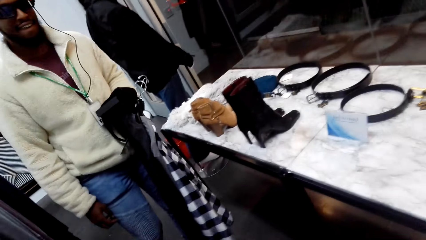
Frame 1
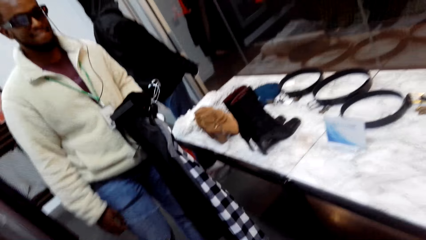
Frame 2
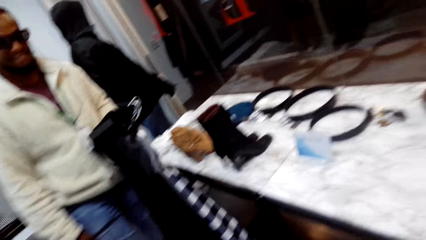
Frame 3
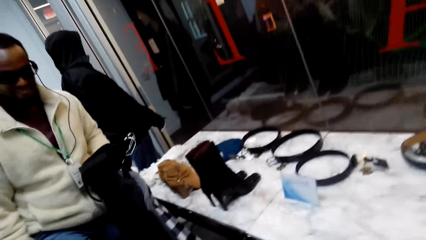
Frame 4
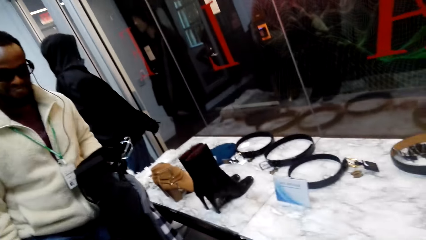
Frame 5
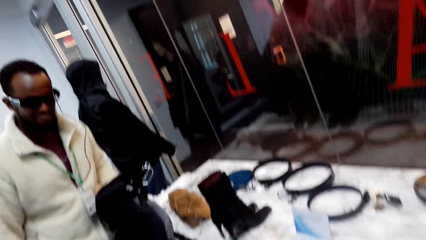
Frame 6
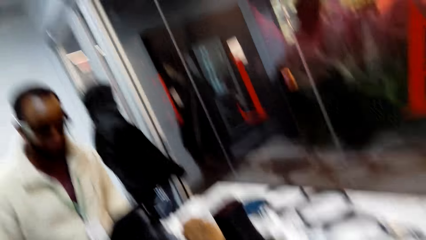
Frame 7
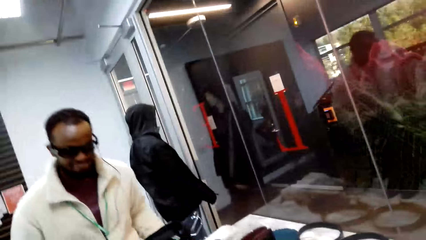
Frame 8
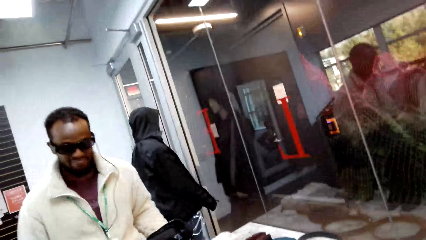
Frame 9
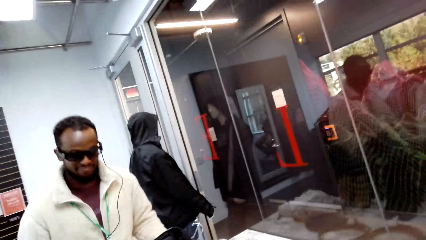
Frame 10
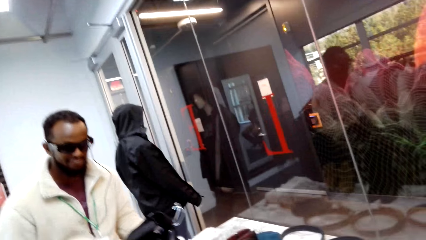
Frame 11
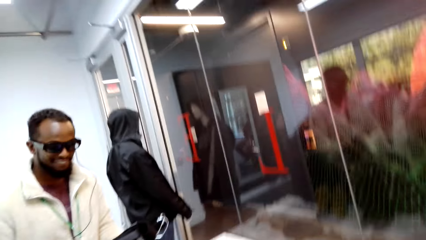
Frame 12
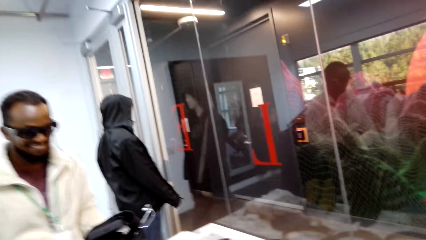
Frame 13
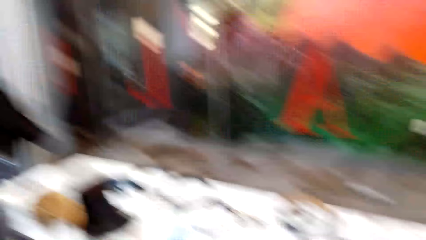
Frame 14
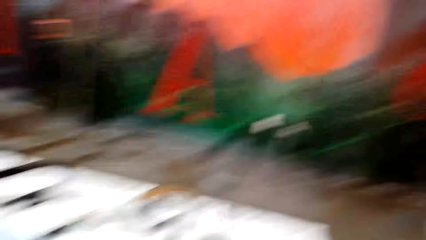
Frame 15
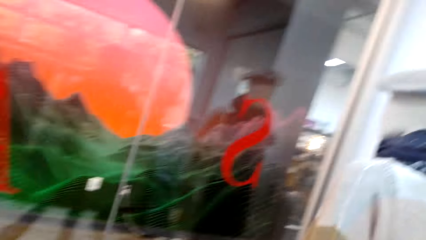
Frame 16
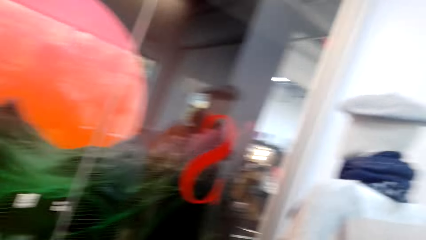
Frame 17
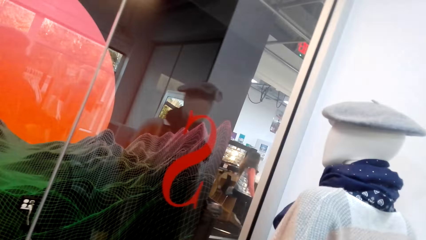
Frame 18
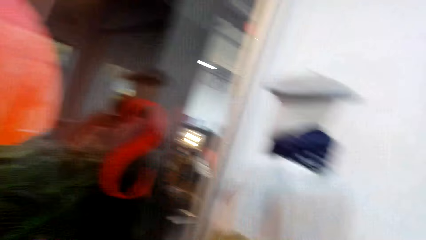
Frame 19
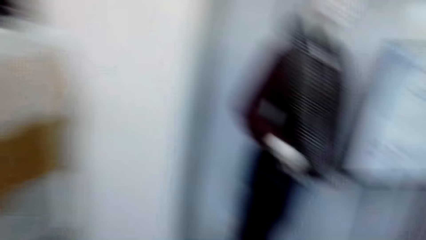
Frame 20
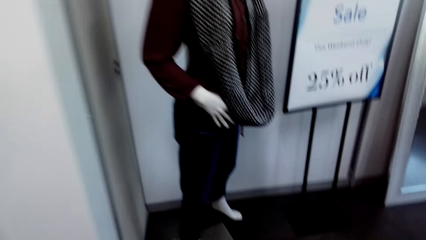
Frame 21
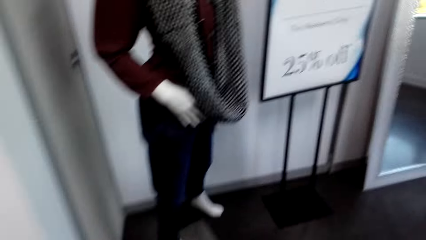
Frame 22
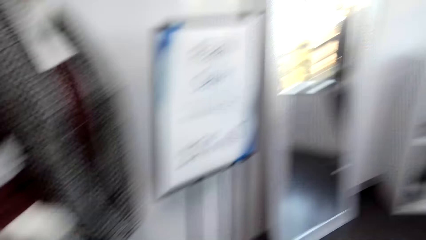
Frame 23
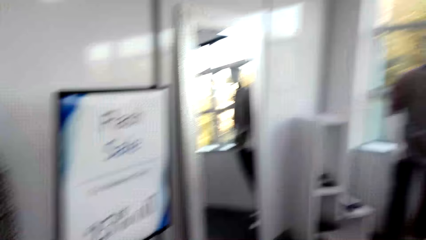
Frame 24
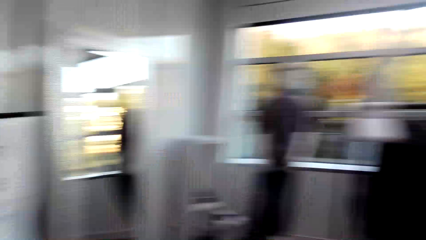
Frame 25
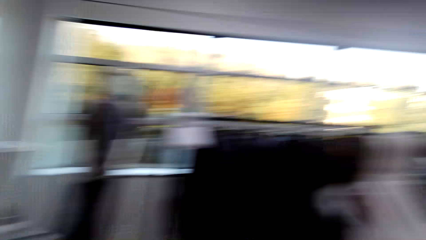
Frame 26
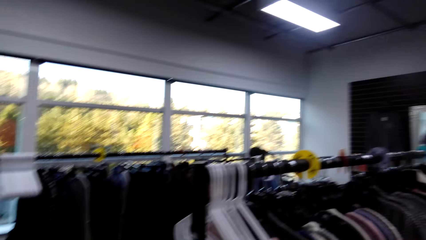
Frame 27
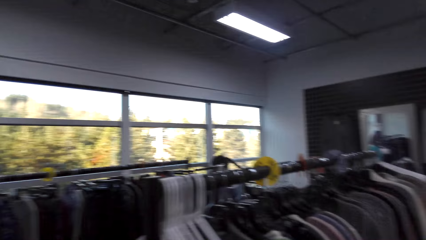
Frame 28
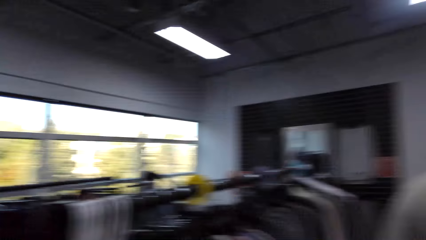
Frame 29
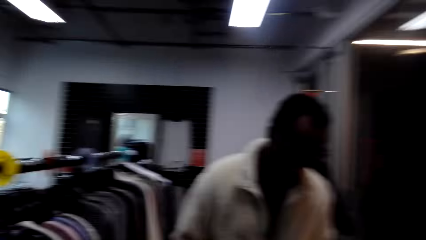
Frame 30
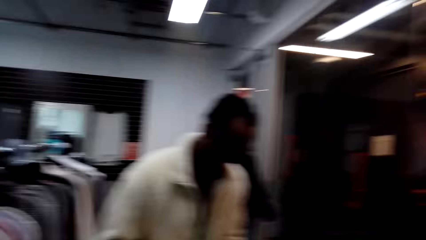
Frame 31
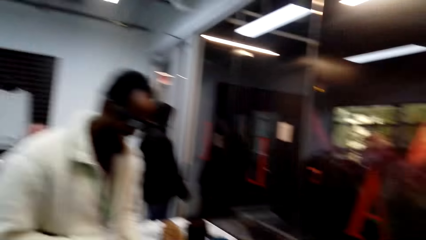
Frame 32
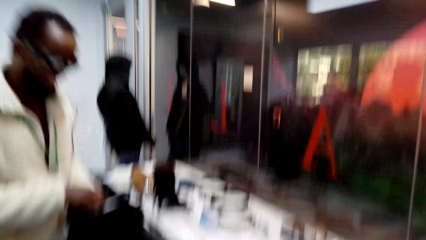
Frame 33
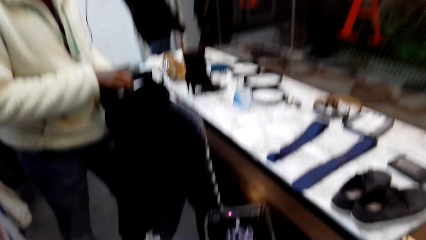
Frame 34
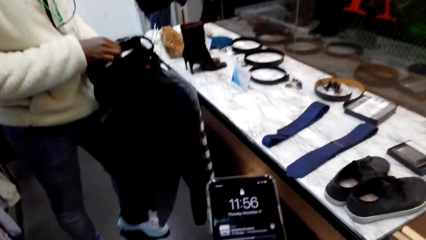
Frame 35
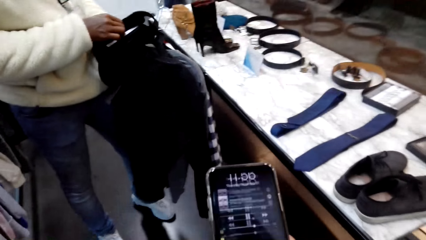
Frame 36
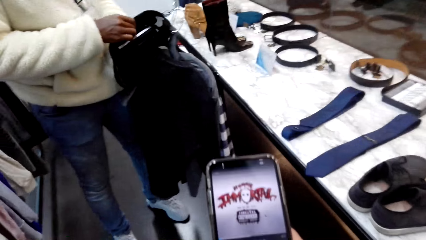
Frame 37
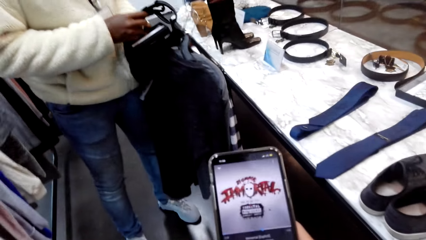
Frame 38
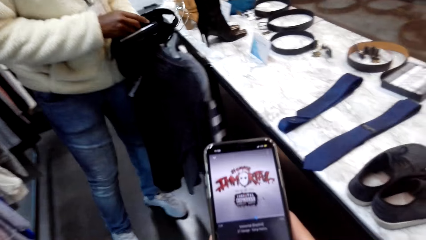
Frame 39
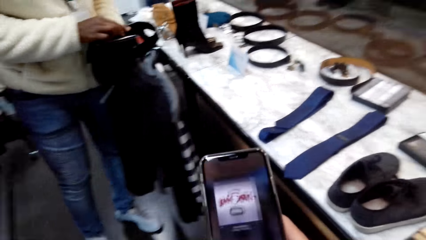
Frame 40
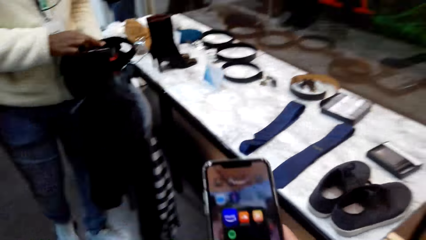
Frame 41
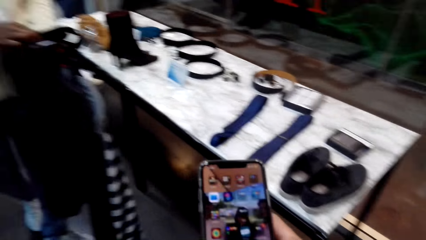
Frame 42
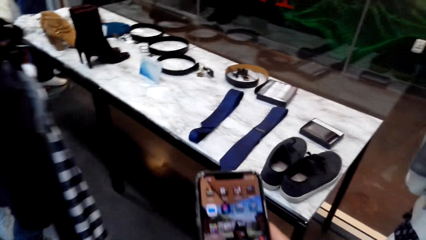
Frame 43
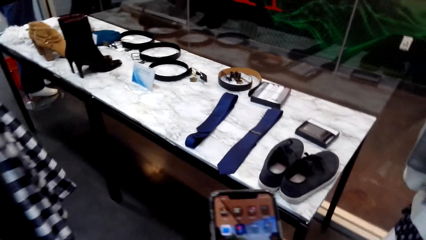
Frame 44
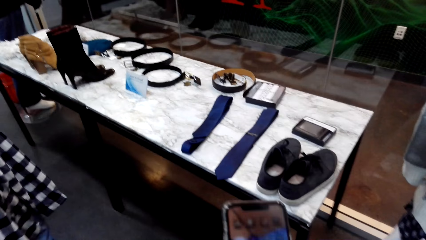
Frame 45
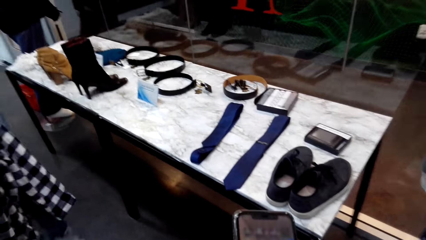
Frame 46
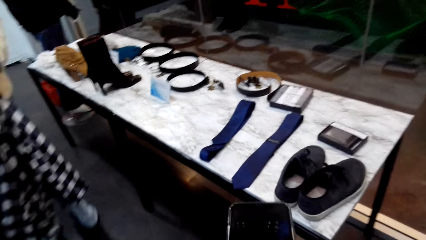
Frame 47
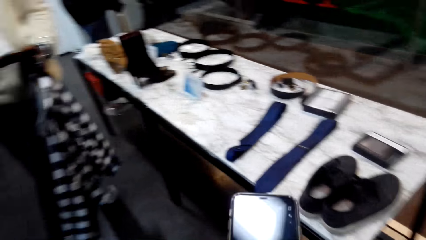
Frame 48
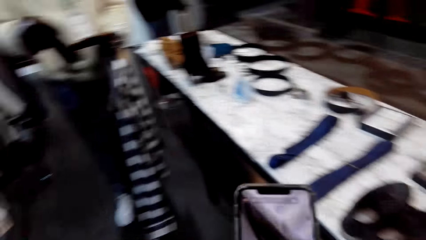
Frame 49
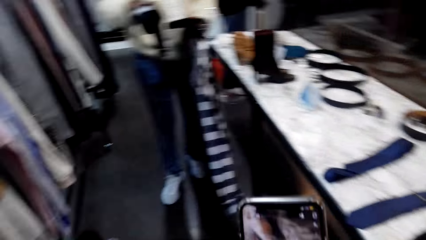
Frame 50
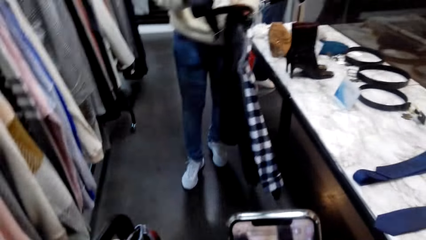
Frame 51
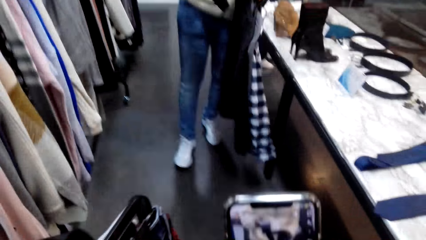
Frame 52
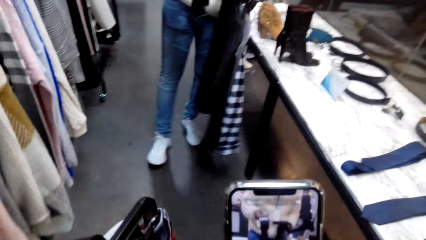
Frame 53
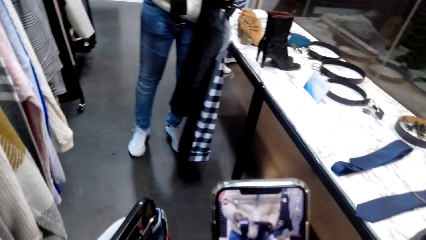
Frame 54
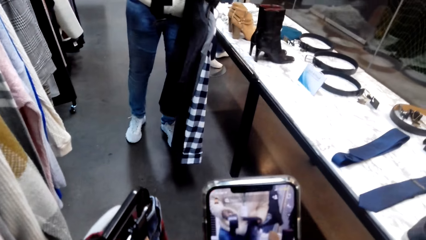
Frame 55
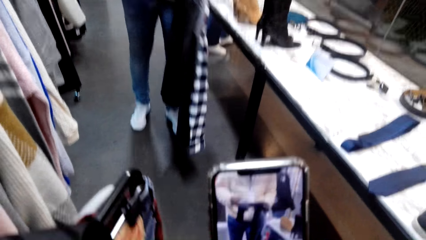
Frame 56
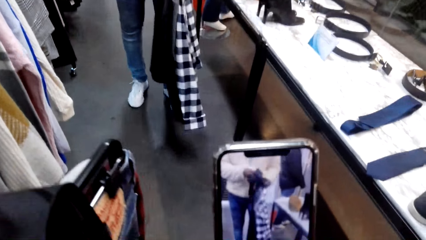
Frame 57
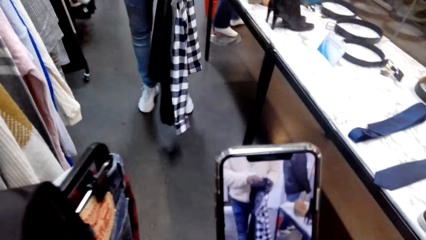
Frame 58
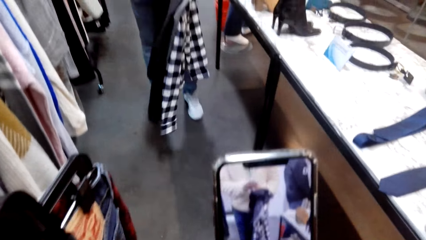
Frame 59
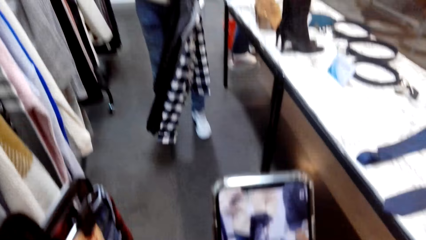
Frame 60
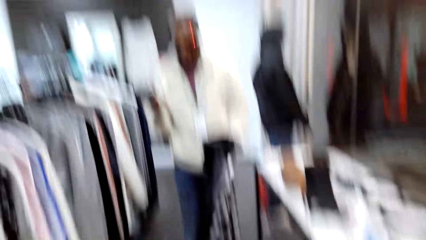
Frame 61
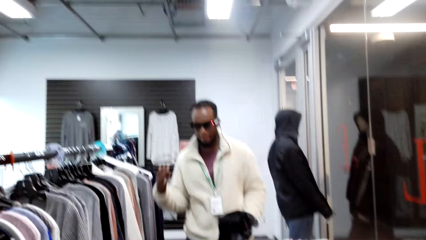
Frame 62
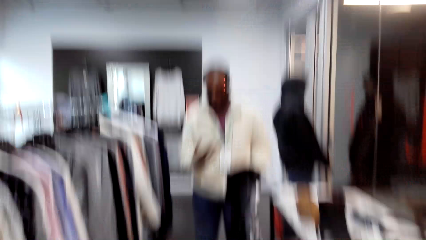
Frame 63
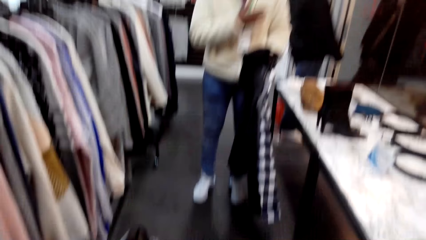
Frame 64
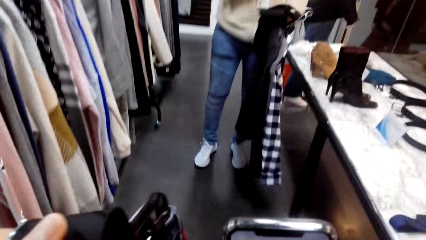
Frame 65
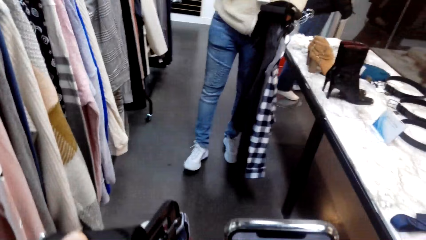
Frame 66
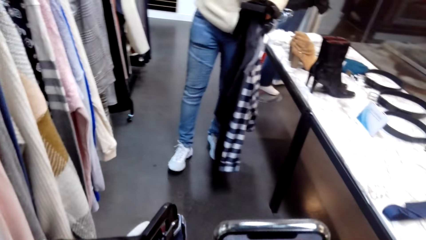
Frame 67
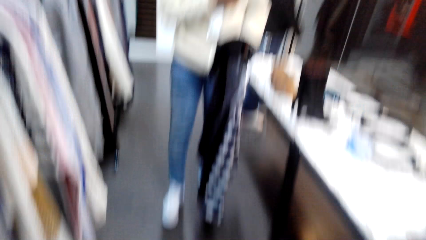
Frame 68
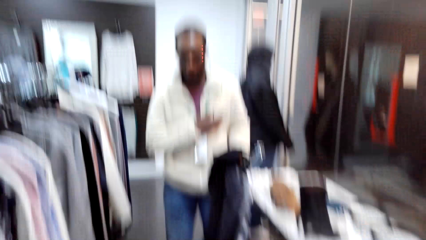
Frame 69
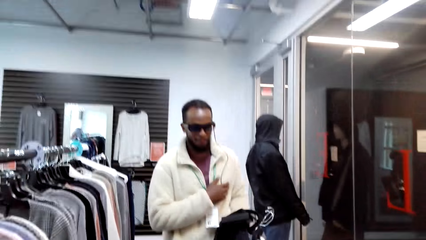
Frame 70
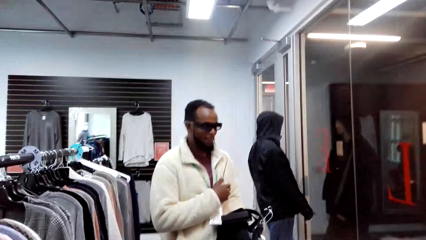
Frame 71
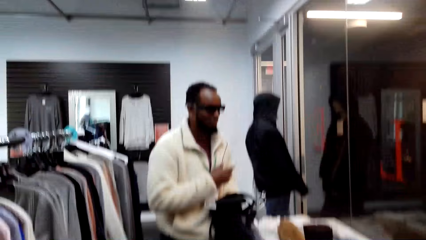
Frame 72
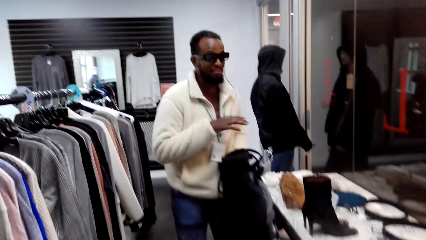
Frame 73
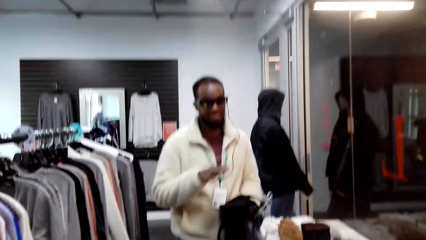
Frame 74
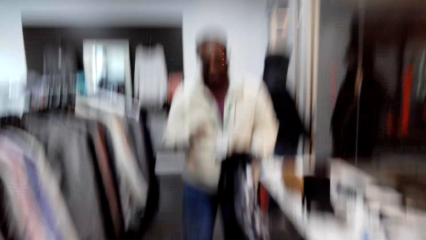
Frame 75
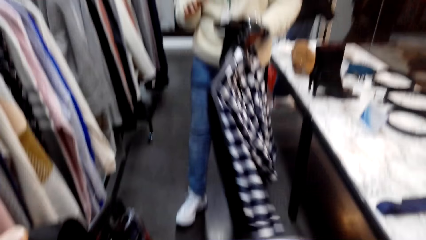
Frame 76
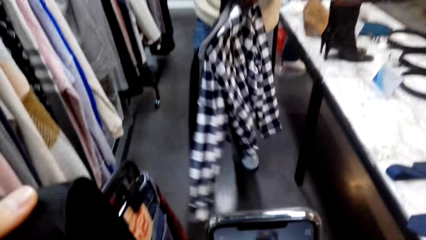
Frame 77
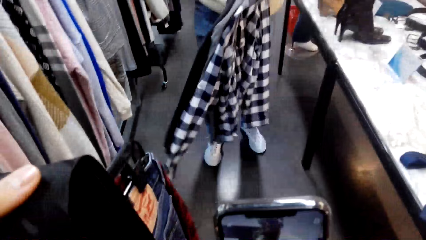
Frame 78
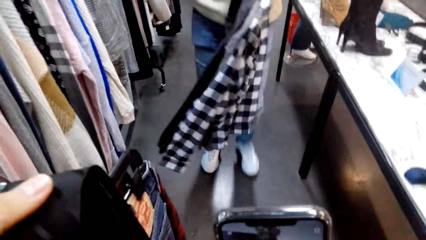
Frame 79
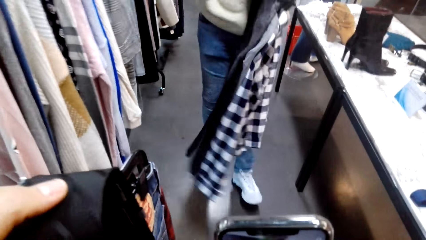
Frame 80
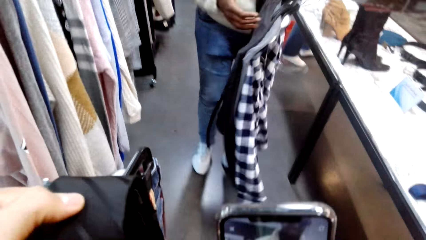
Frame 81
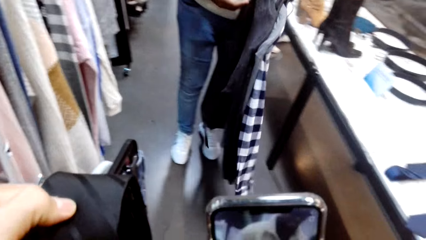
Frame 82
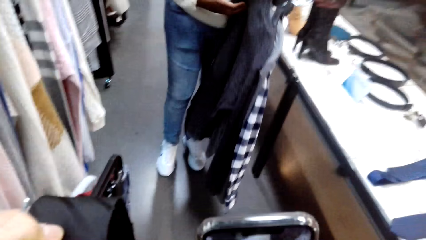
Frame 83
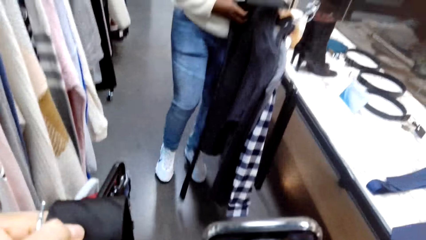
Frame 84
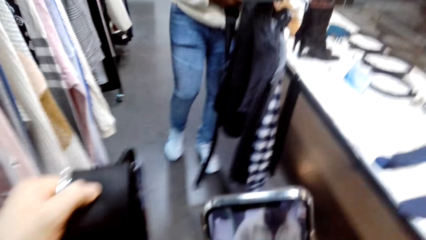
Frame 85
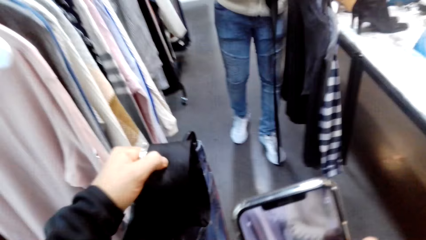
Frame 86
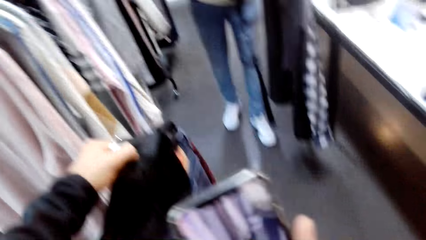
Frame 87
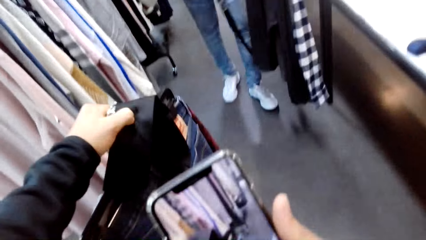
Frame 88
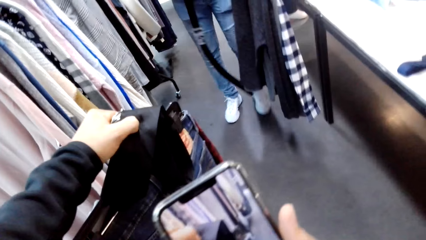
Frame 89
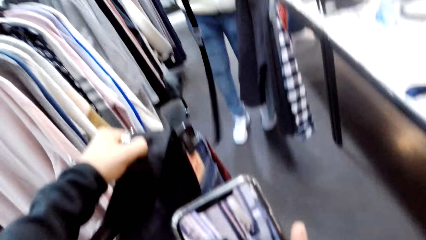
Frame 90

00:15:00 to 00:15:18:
The camera wearer looks around. A person stares at the cloths. The camera wearer scrolls the phone. The person walks backwards, illustrates with the right hand, and walks around.
